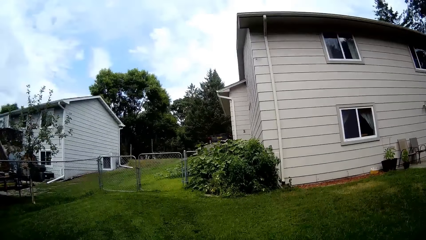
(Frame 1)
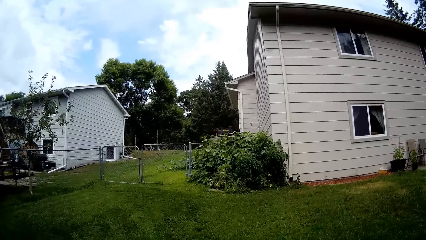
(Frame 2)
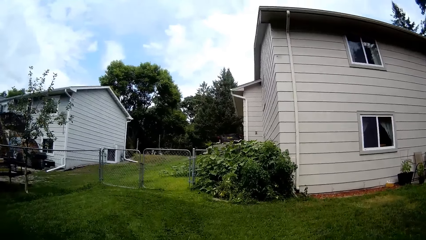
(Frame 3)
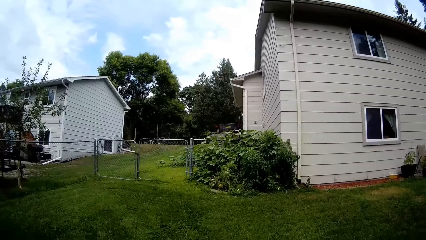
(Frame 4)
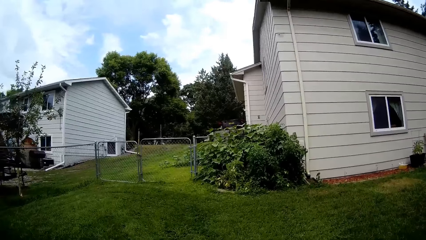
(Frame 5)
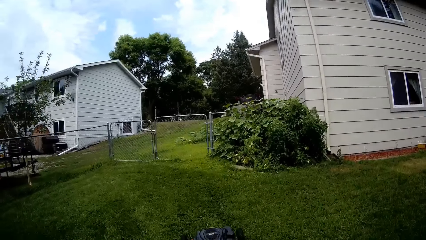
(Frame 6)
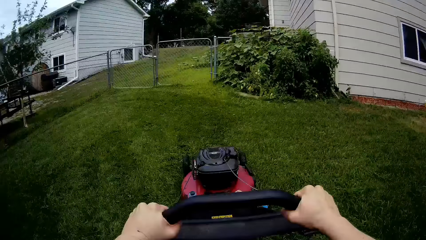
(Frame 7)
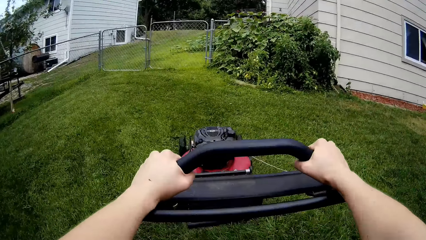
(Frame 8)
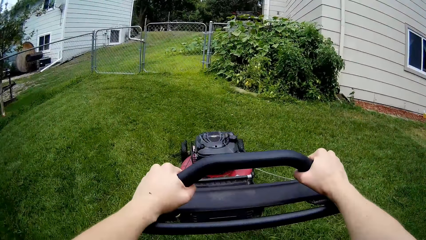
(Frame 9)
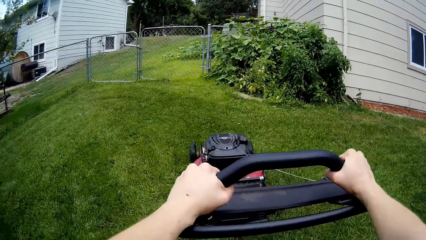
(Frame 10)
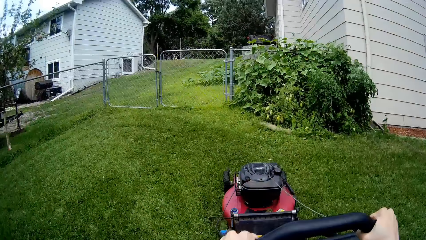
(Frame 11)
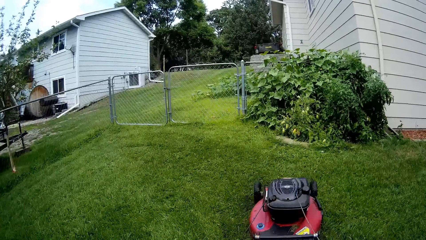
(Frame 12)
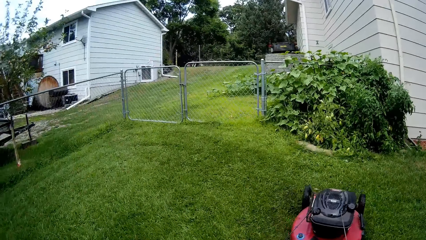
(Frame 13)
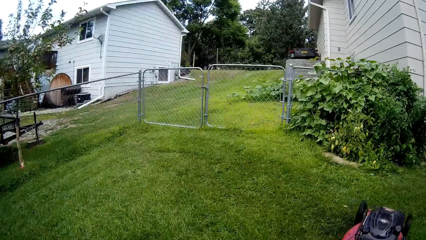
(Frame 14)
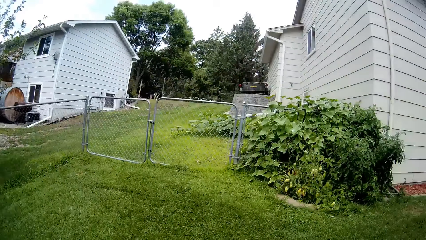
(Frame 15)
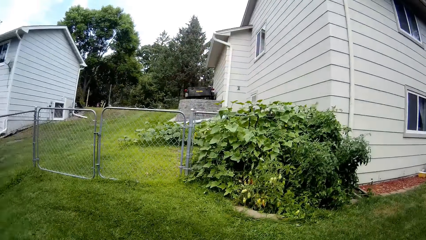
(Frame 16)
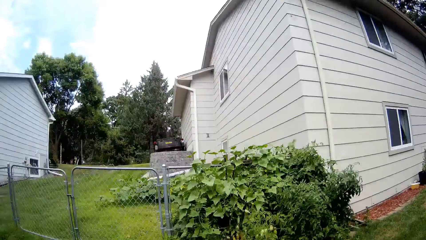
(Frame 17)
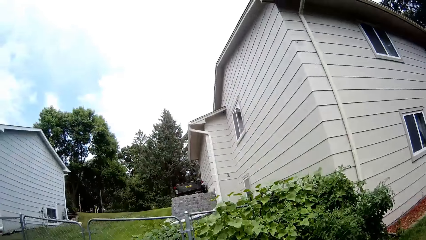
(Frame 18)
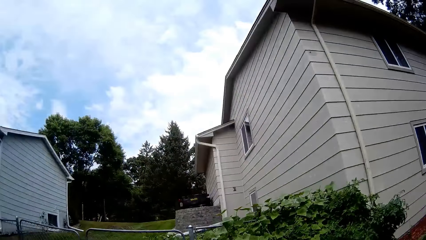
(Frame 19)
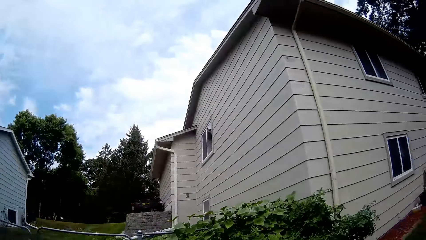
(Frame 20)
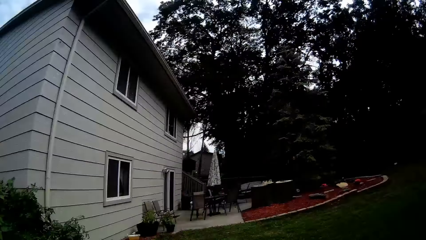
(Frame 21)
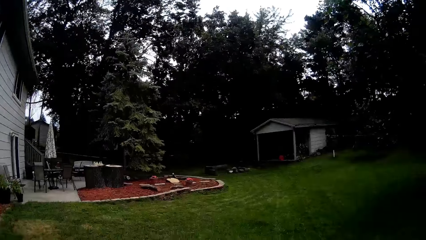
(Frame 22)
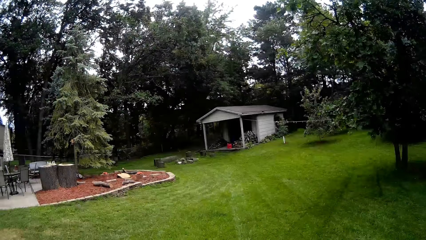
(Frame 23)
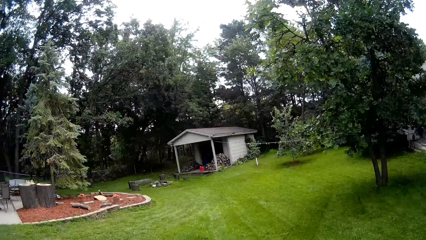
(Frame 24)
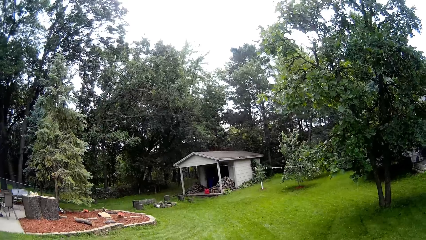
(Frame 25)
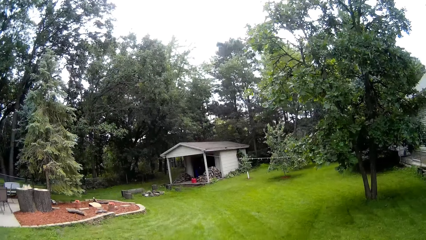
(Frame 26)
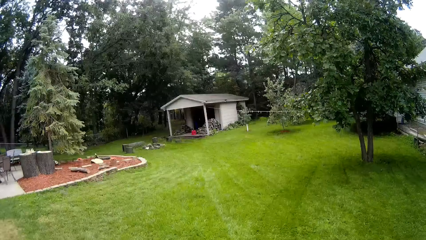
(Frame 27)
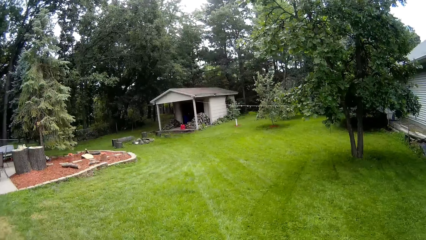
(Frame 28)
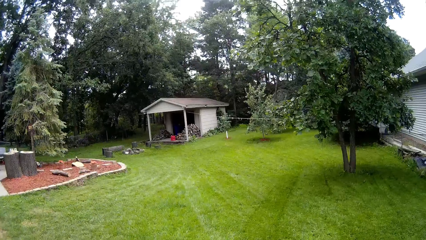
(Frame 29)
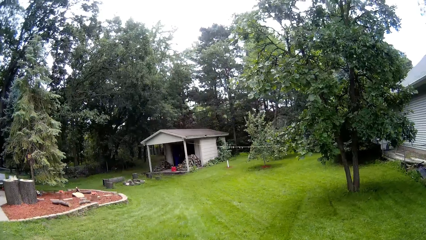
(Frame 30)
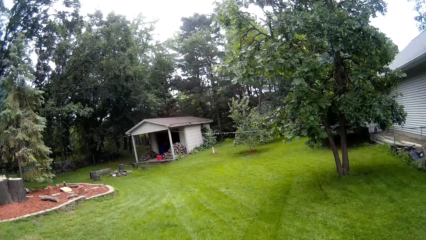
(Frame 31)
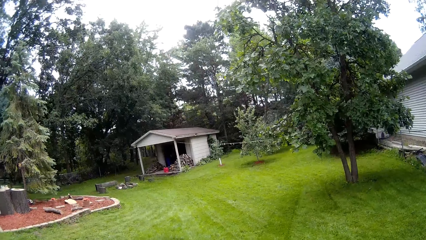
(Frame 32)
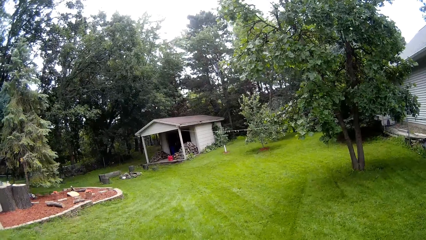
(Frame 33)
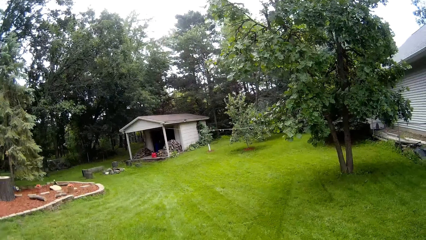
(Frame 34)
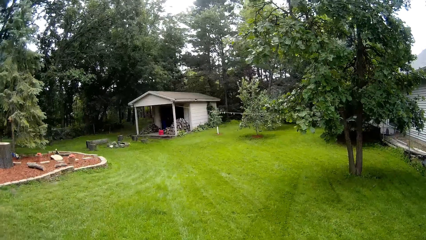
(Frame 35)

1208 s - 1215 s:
The camera wearer mows the lawn with a lawnmower.

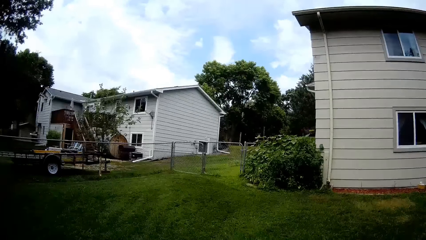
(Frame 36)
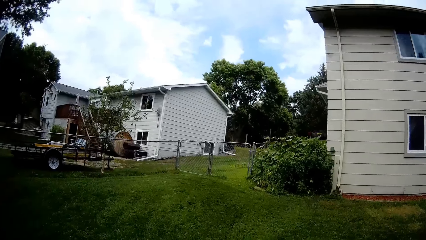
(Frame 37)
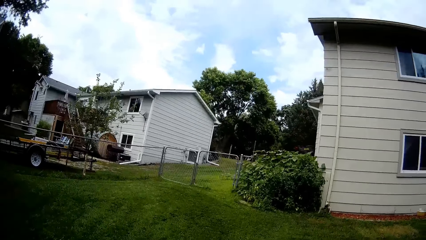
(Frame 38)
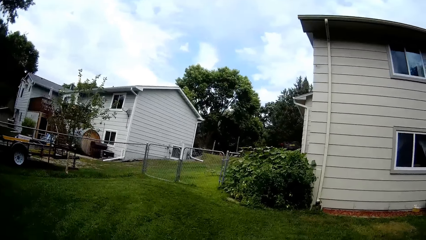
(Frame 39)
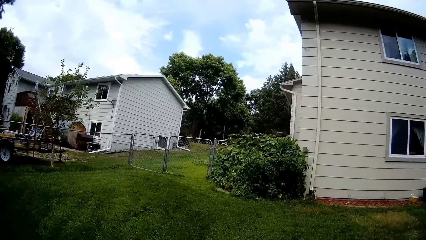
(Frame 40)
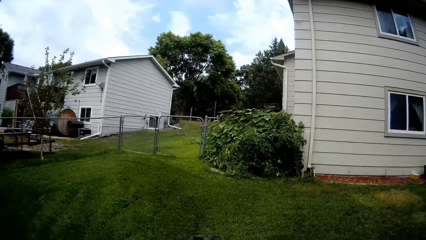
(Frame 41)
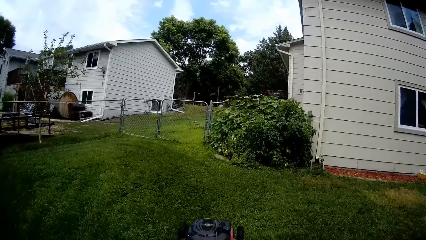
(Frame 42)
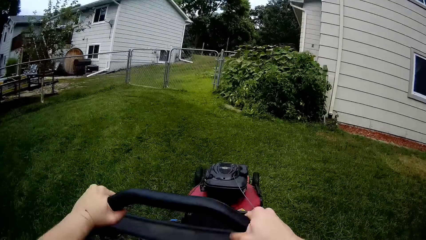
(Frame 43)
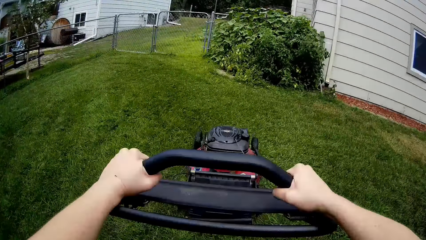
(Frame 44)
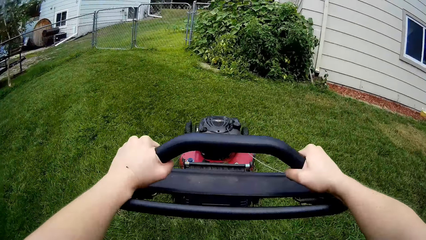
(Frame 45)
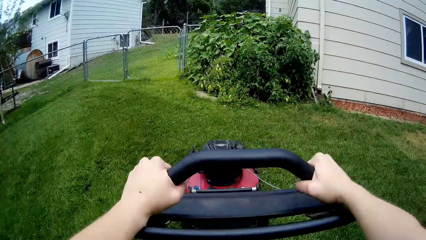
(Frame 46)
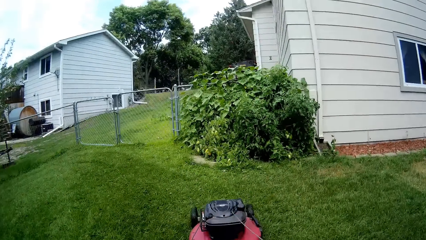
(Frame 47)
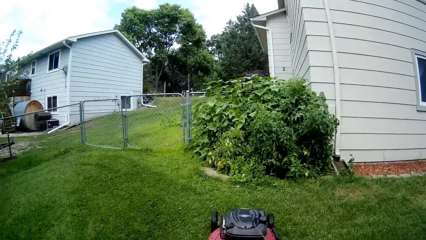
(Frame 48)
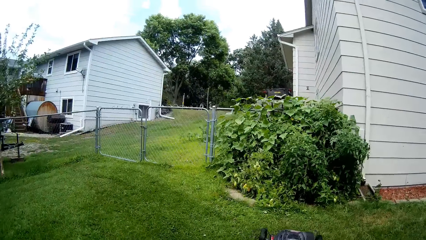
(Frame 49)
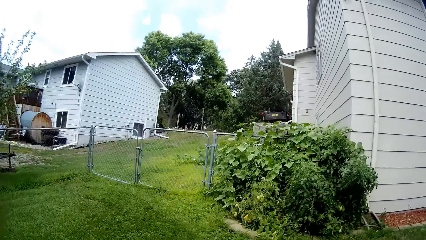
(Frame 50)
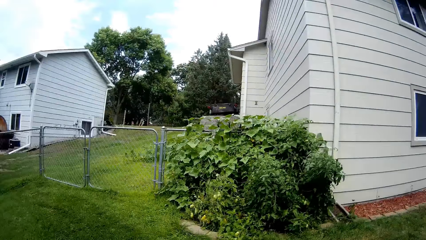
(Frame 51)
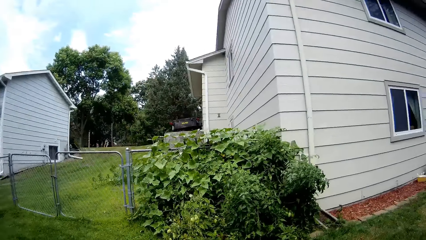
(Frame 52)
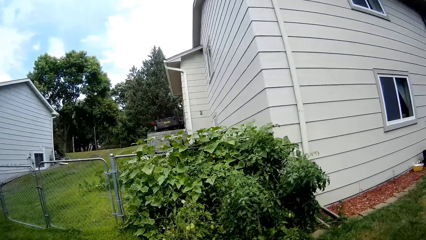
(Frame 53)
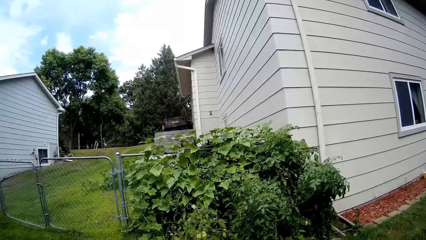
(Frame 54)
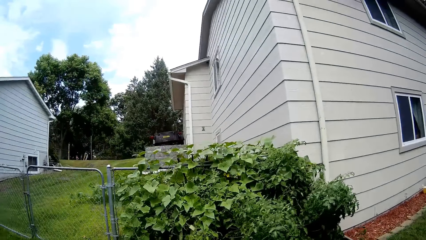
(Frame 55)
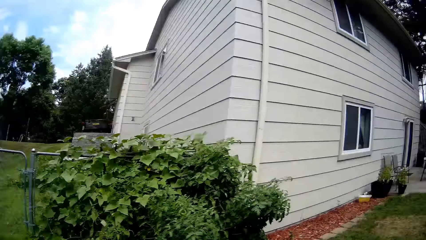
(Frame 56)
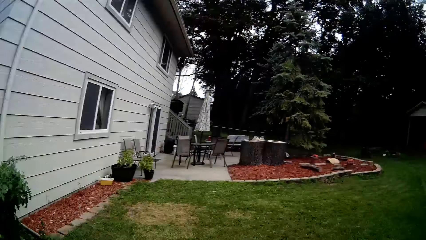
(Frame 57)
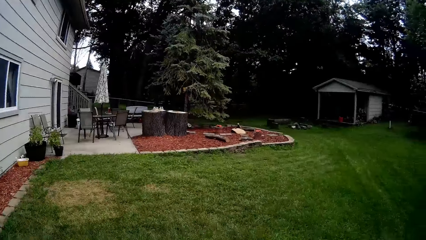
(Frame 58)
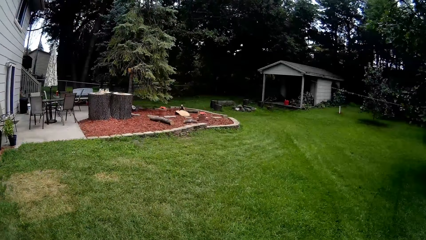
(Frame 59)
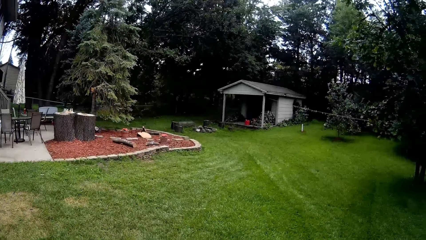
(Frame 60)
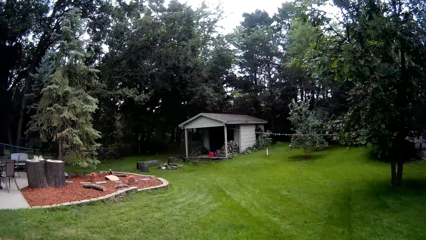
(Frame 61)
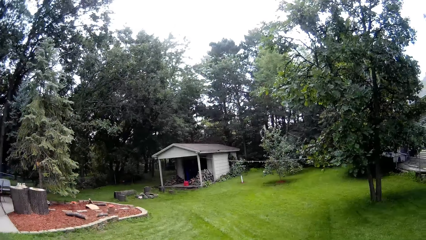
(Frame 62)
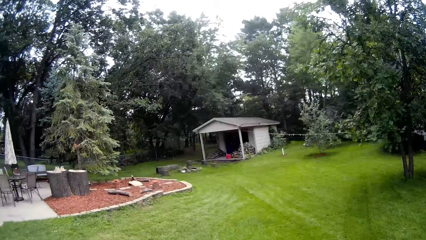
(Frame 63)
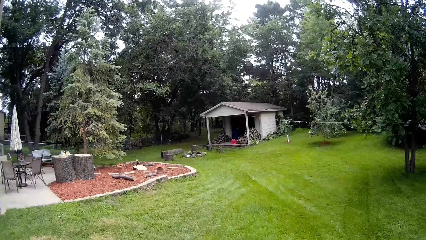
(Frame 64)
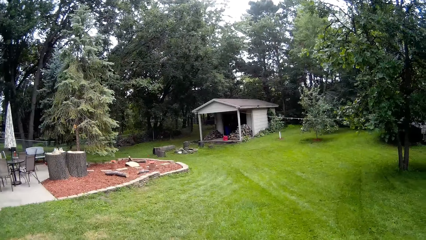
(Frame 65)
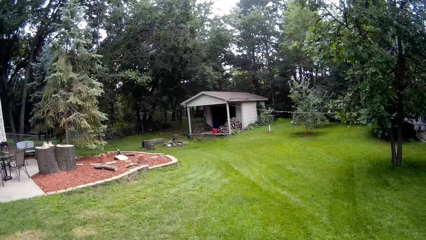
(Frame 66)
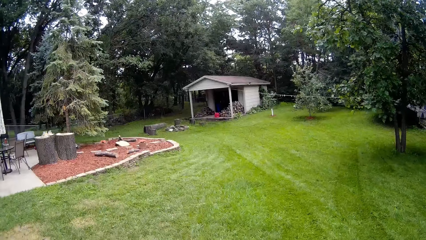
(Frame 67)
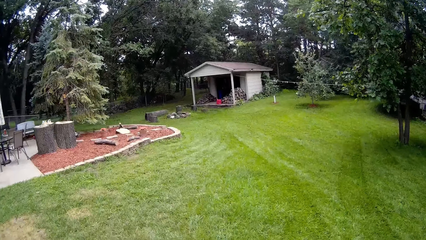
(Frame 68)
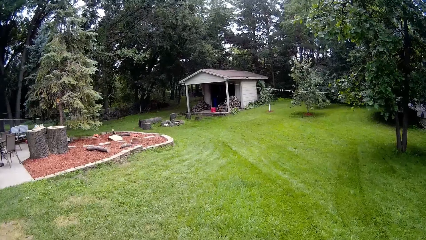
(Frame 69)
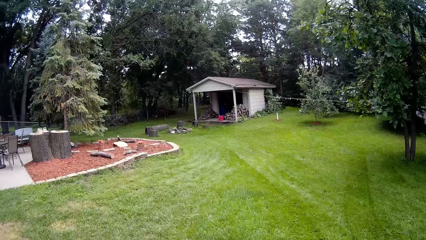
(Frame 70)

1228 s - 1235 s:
The camera wearer mows the lawn with a lawnmower.

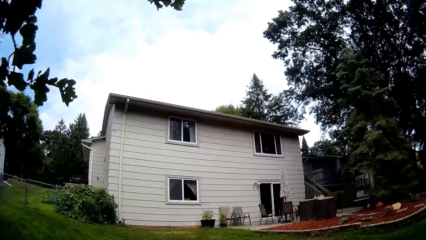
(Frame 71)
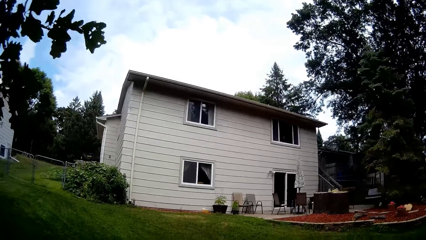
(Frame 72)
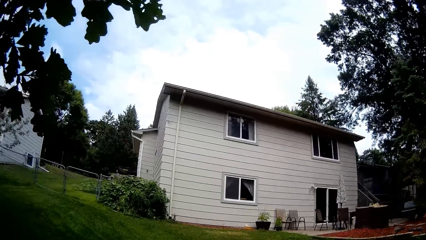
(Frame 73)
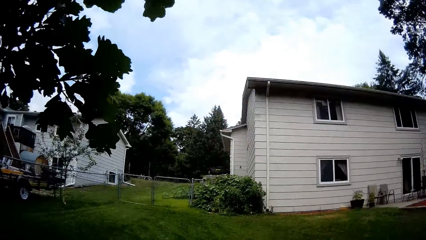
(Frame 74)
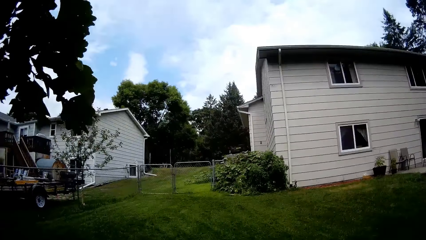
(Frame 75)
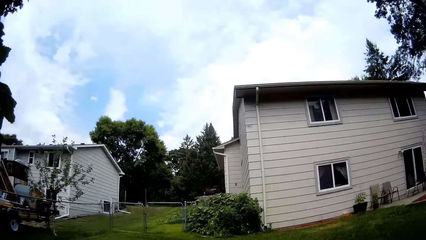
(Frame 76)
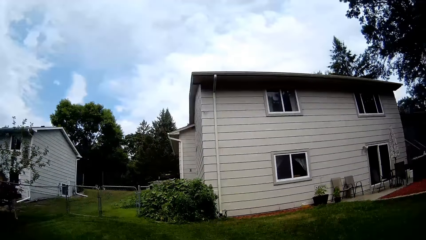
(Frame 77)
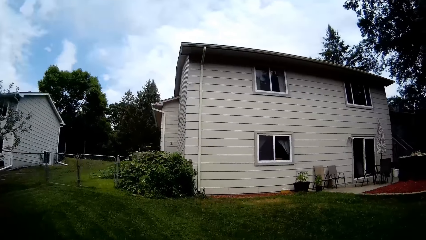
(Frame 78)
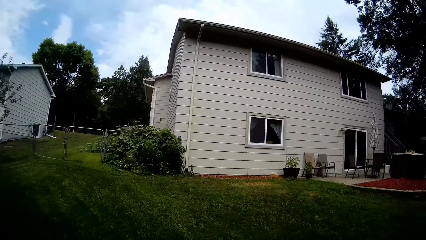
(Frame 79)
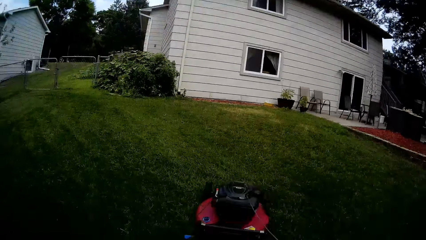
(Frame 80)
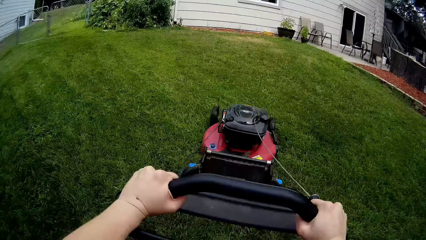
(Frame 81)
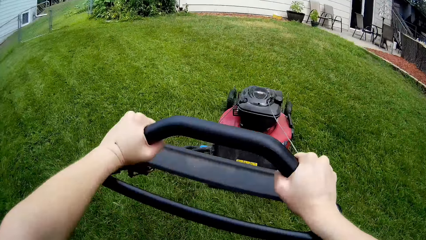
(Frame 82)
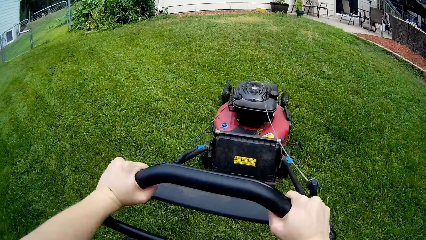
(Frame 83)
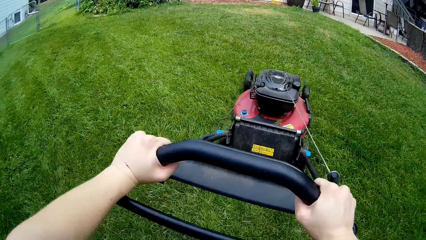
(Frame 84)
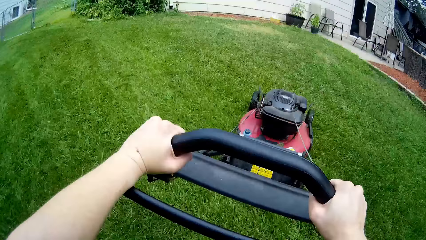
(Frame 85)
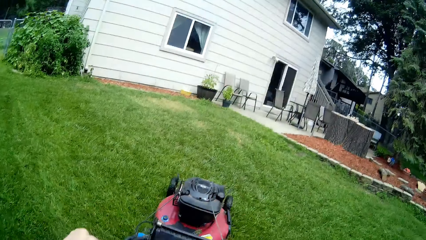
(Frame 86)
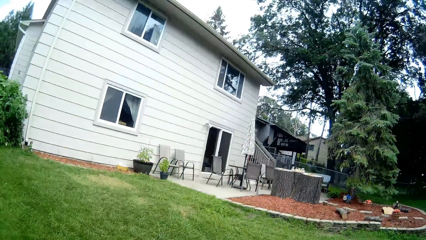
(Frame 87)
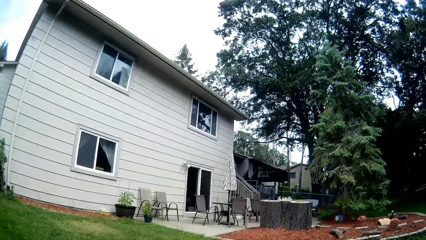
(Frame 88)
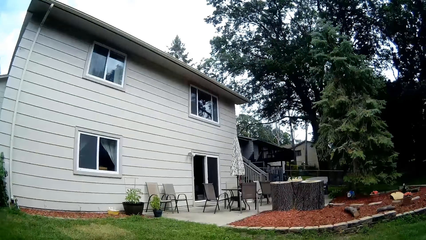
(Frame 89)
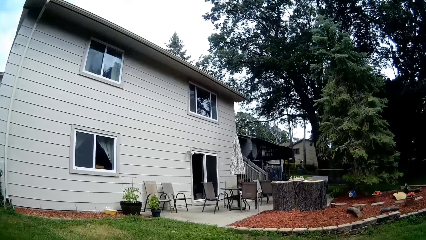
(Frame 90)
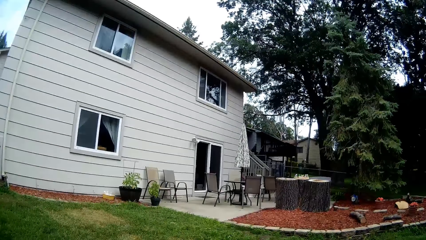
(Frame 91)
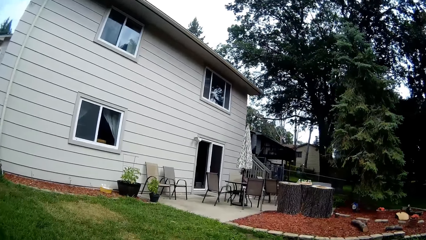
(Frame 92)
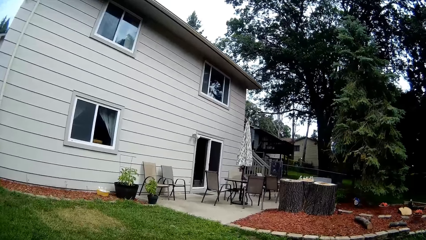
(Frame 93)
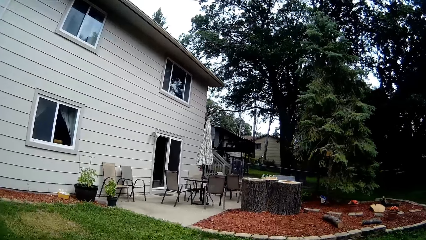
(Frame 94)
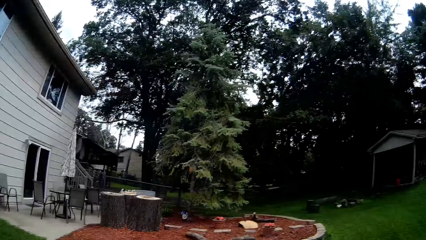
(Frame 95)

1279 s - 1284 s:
The camera wearer mows the lawn with a lawnmower.
